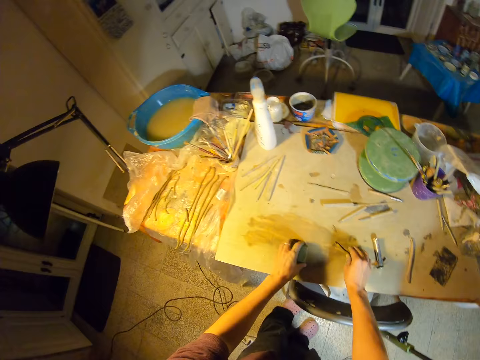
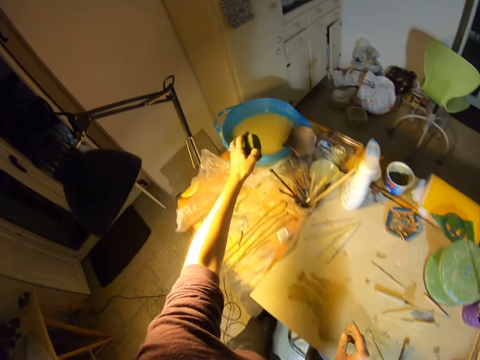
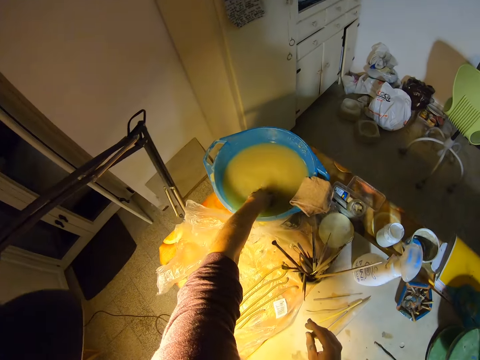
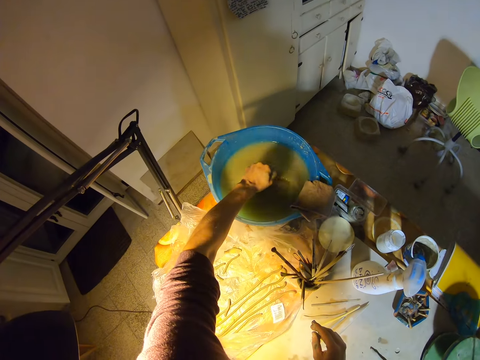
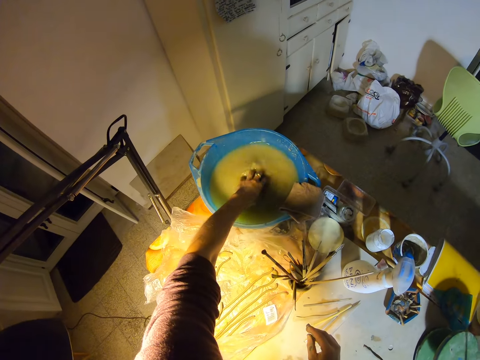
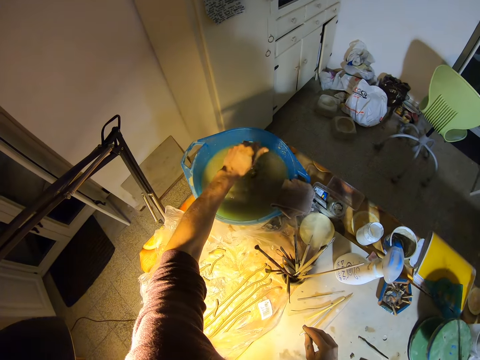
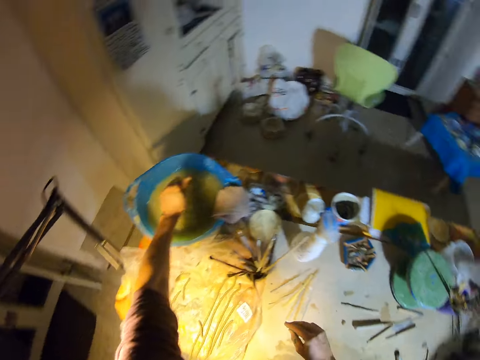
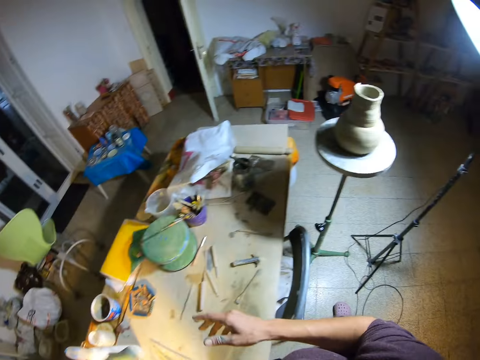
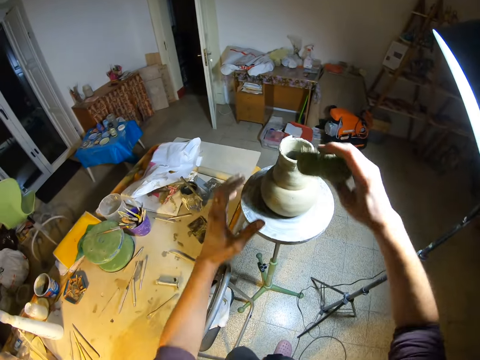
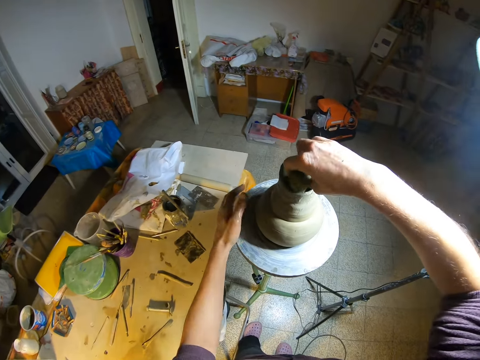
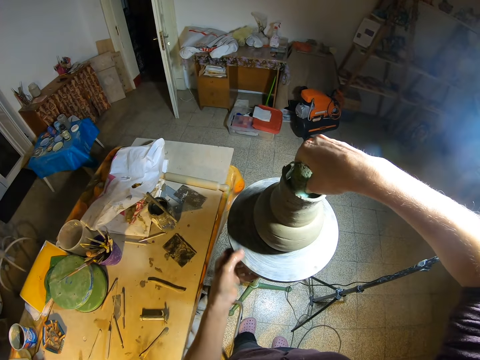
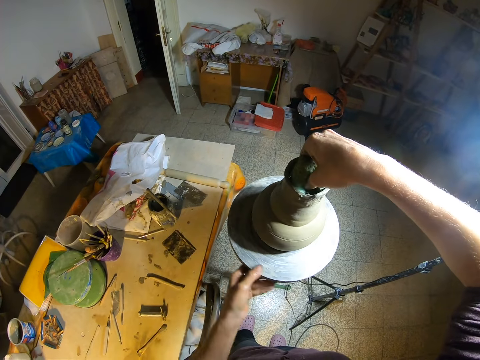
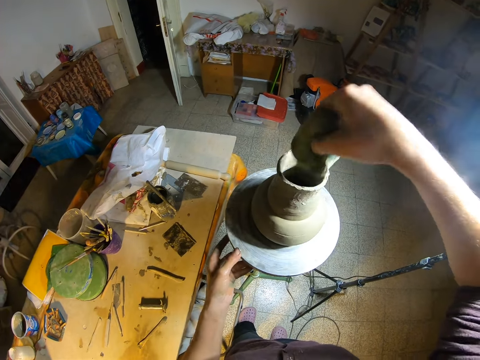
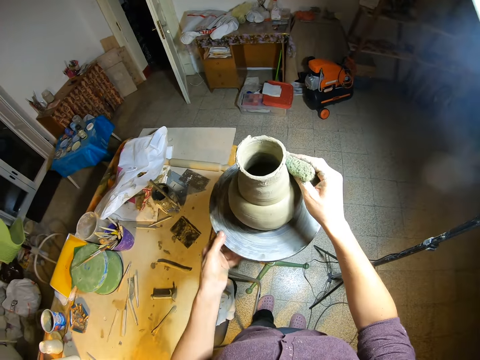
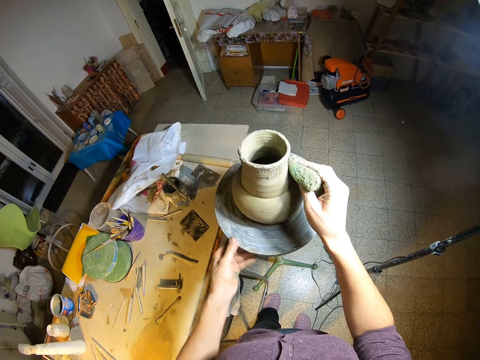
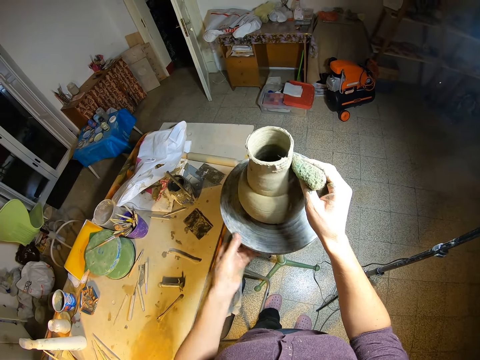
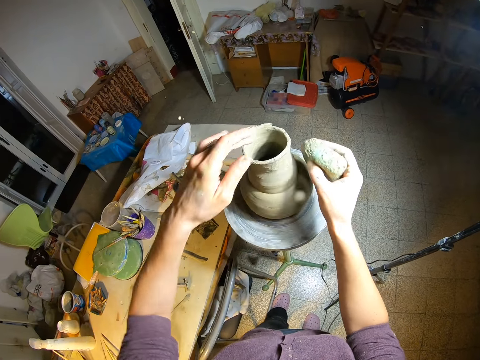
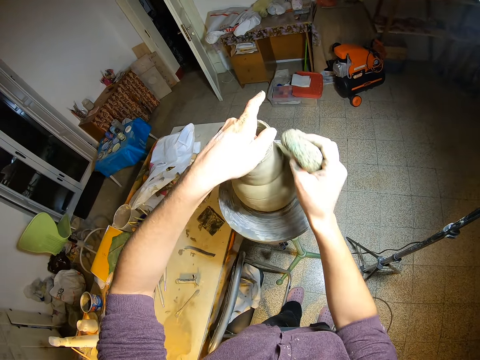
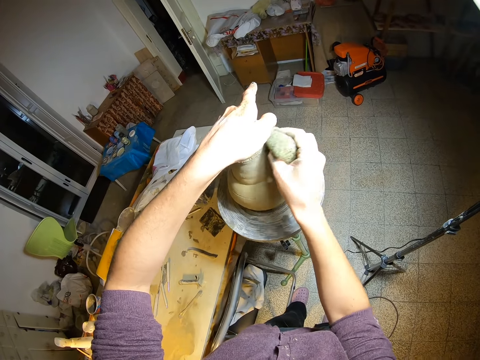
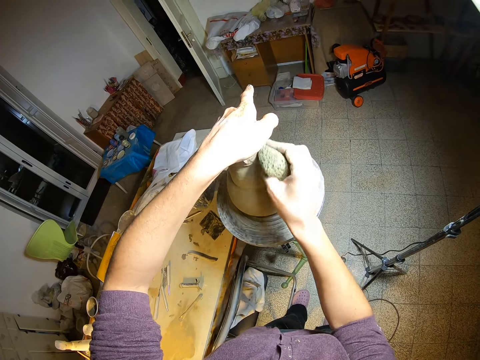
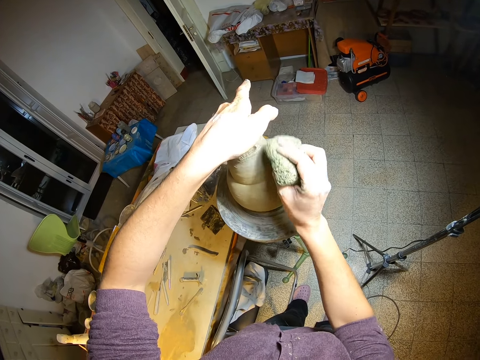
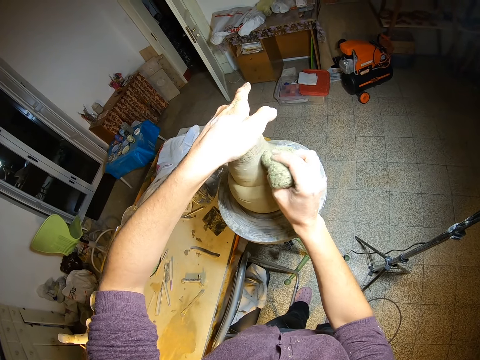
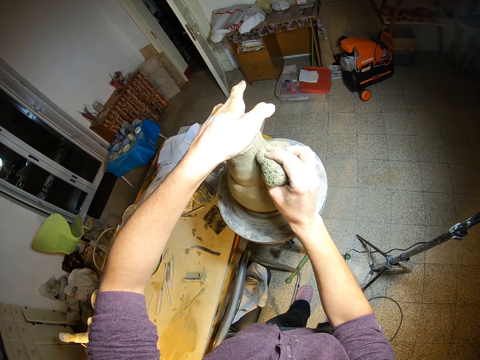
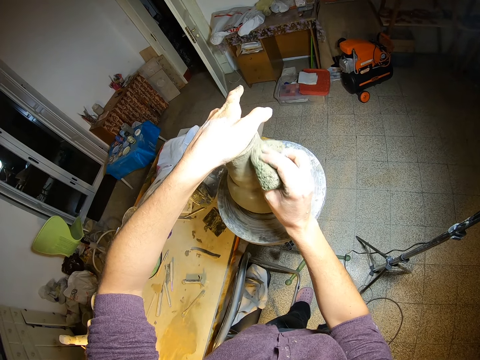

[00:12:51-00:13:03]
The camera wearer drops the stick on the table with her right hand. They carry a foam with her left hand. They dip the foam into a bowl of water with her left hand. They pass the phone to her right hand. They use the foam to smooth the clay vase. They spin the wheel with his left hand. They wipe the pot. They smoothen the body of the clay vase.

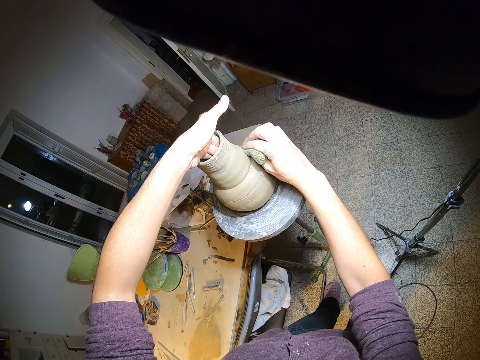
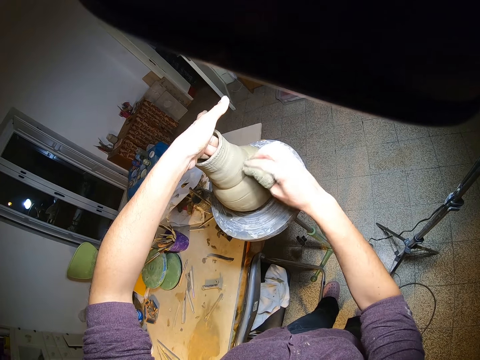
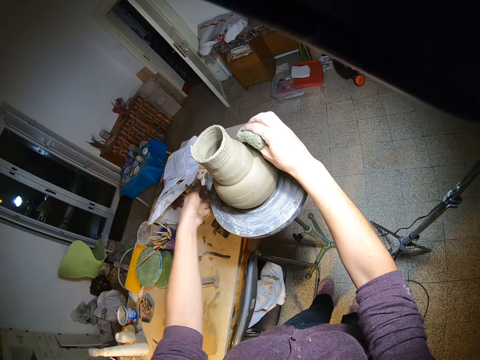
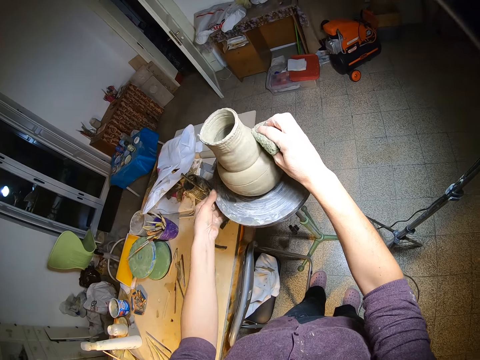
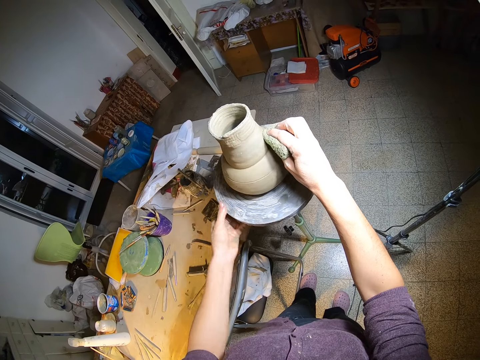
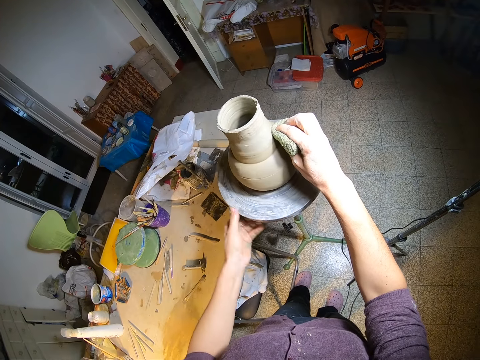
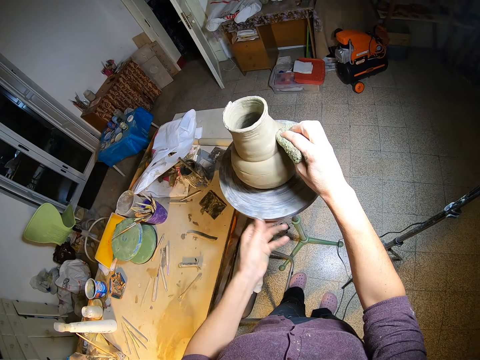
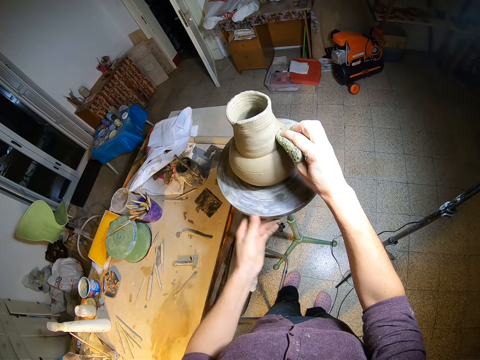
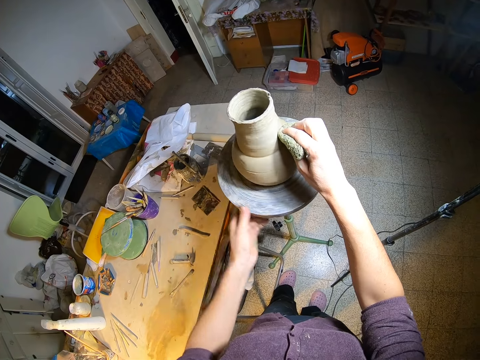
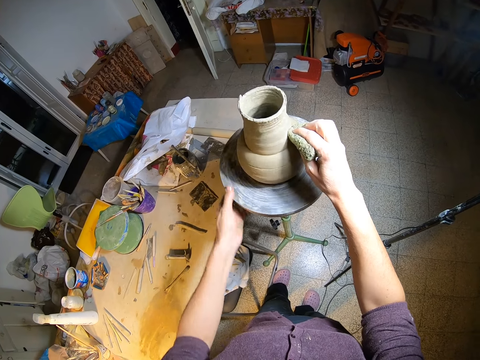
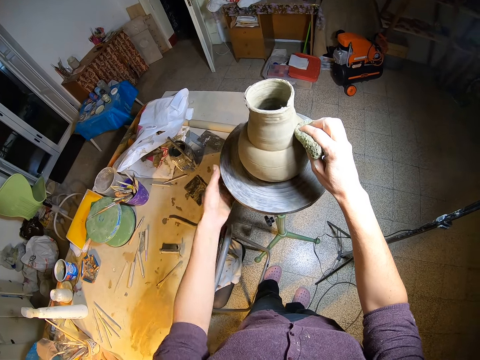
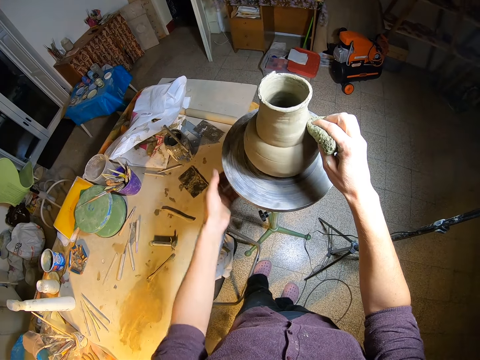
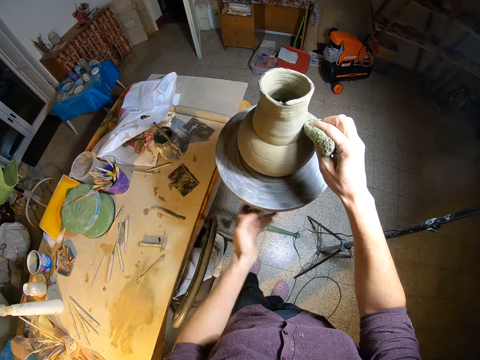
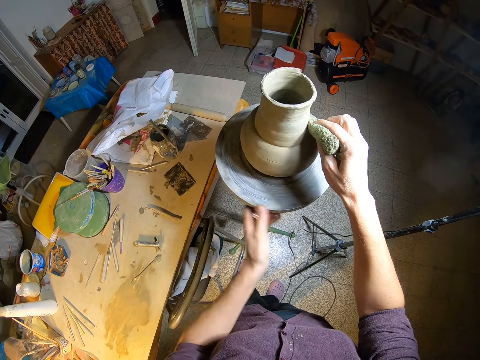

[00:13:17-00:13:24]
The camera wearer spins the wheel with his left hand.

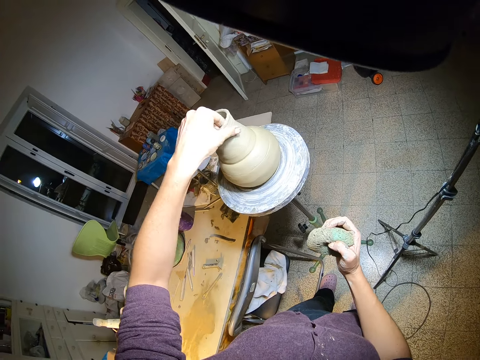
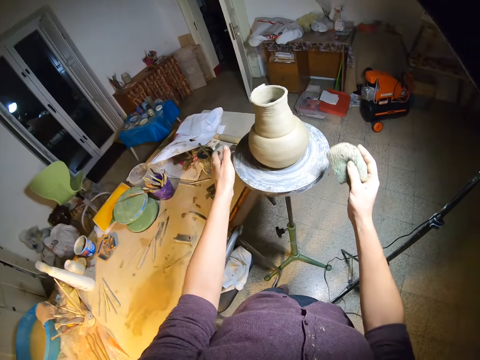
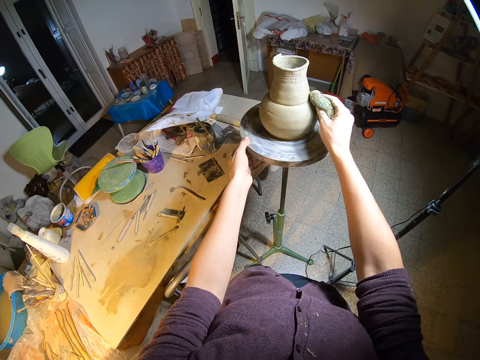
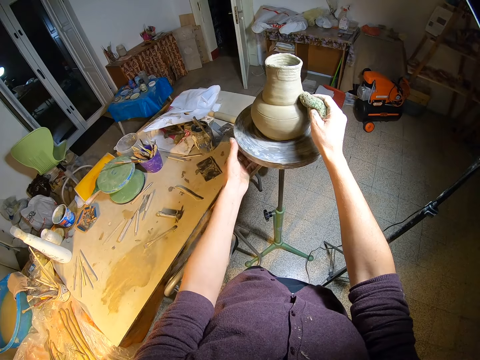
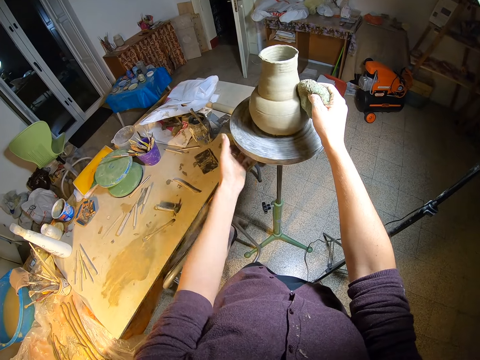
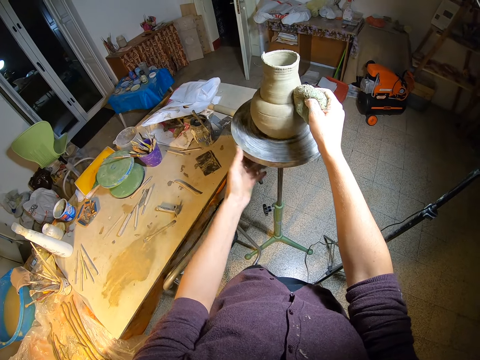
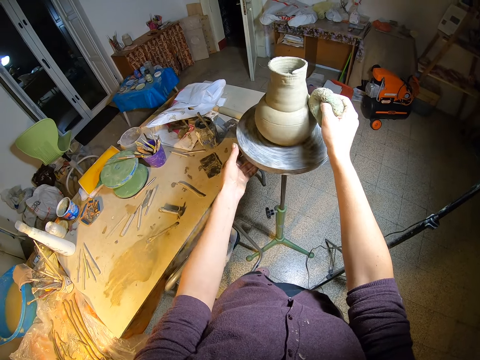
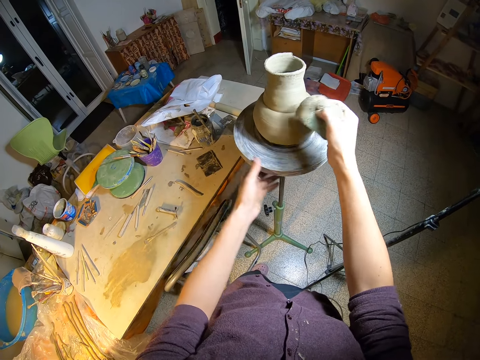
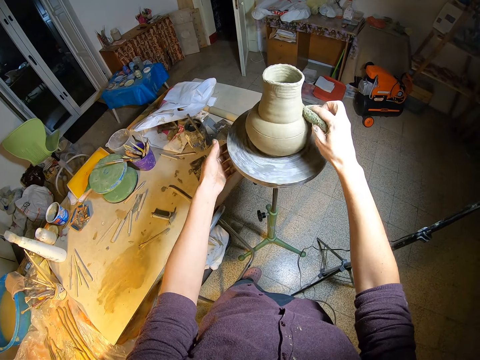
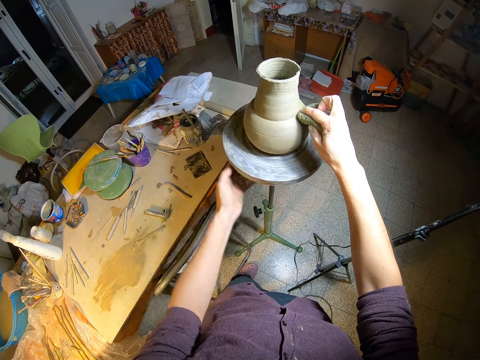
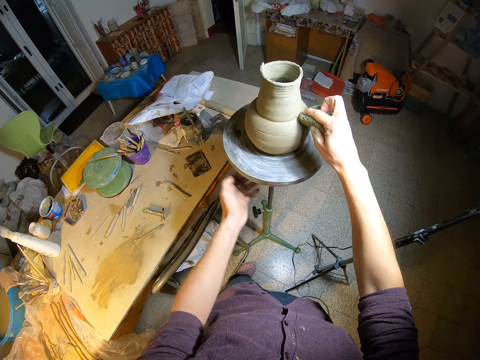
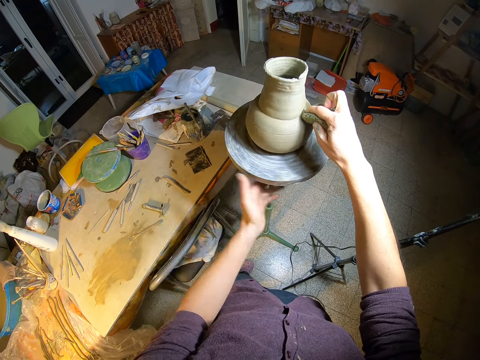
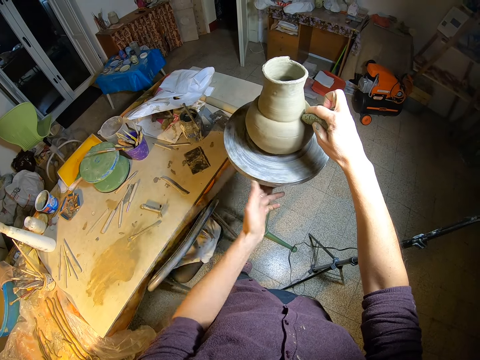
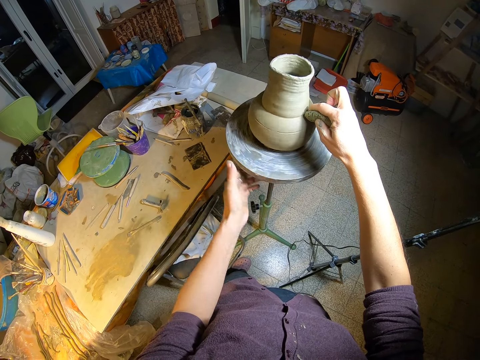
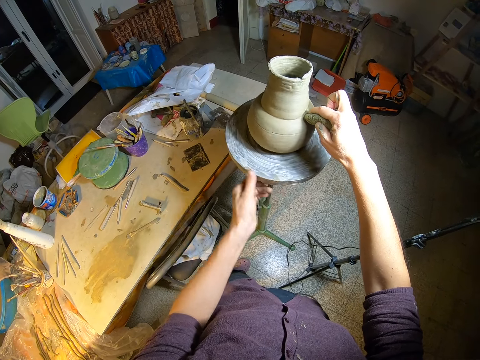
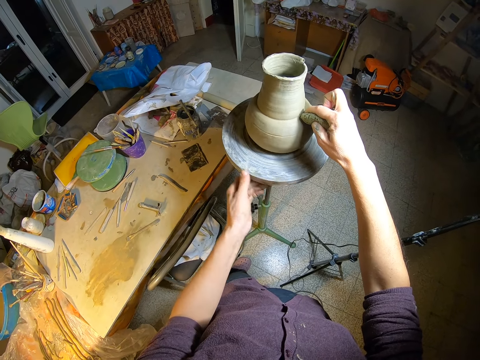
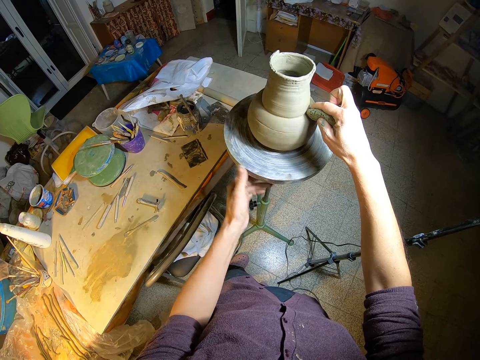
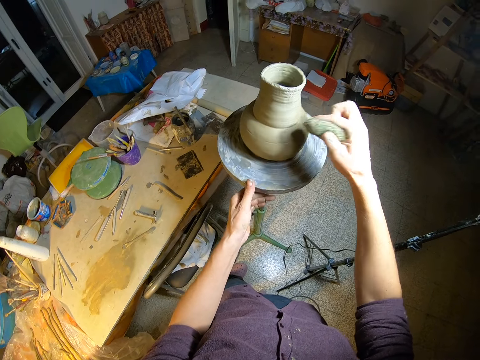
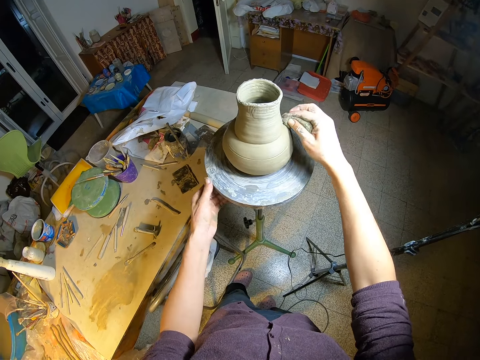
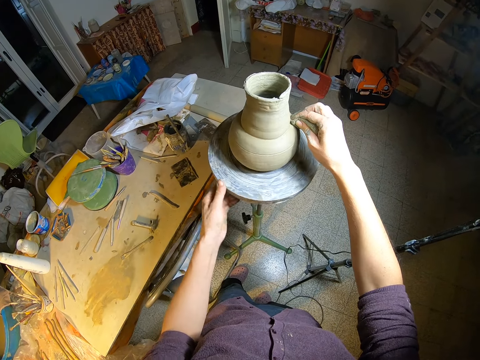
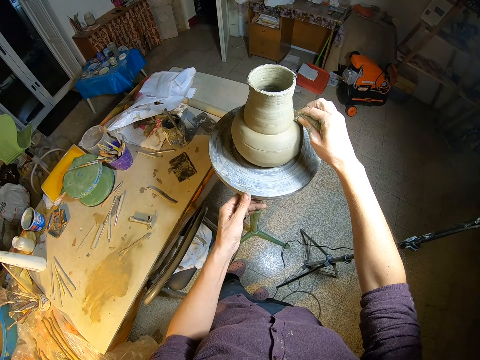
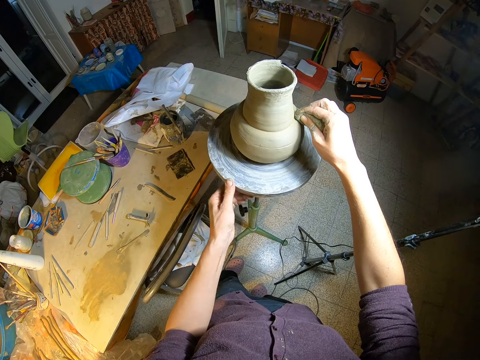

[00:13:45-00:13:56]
The camera wearer turns the pottery wheel or table with her left hand. She cleans the pottery clay vase with a towel in her right hand. She wipes the vase and rotates the table. She wipes the vase and rotates the table. She wipes the vase and rotates the table. She wipes the vase and rotates the table. She wipes the vase and rotates the table. She wipes the vase and rotates the table. She wipes the vase and rotates the table. She wipes the vase and rotates the table. She wipes the vase and rotates the table. She wipes the vase and rotates the table. She wipes the vase and rotates the table. She wipes the vase.
